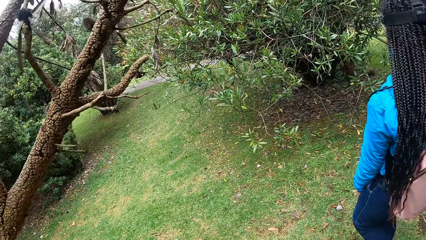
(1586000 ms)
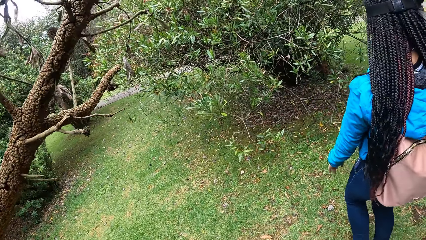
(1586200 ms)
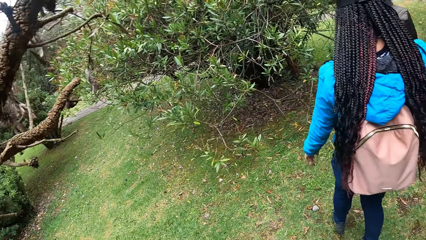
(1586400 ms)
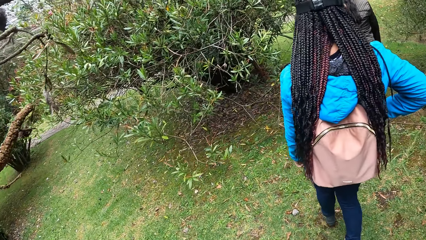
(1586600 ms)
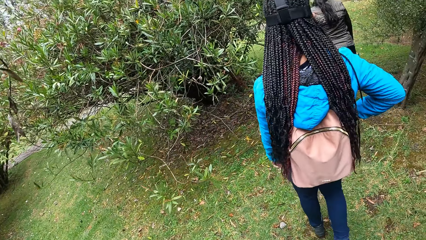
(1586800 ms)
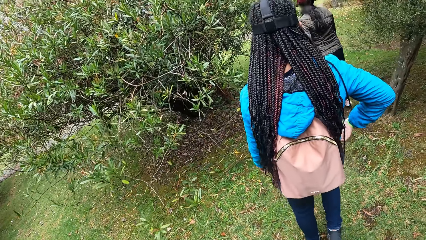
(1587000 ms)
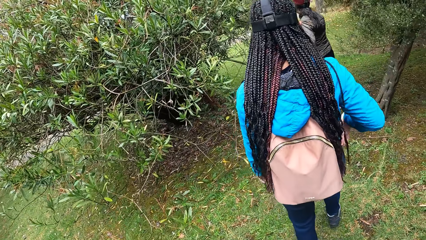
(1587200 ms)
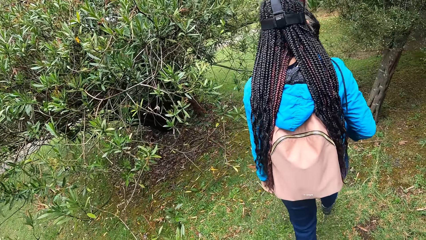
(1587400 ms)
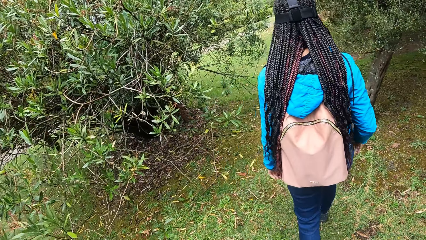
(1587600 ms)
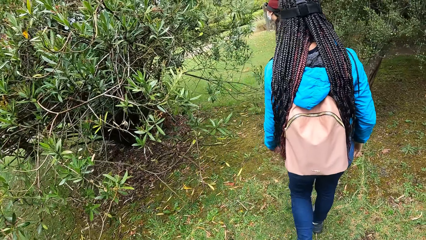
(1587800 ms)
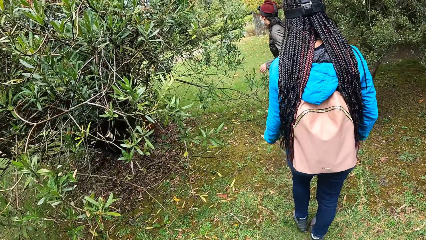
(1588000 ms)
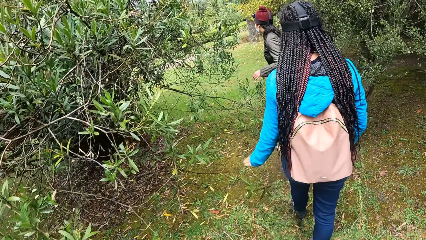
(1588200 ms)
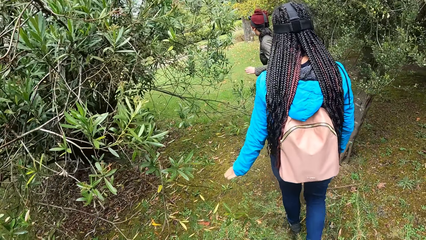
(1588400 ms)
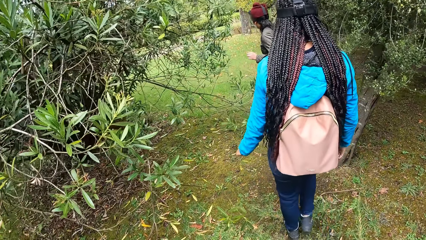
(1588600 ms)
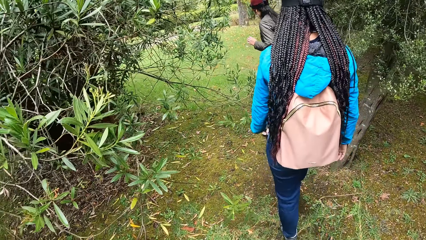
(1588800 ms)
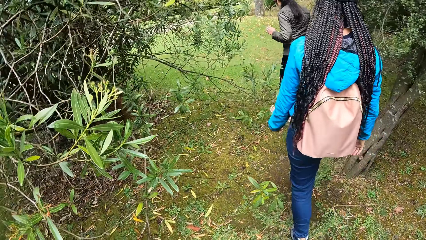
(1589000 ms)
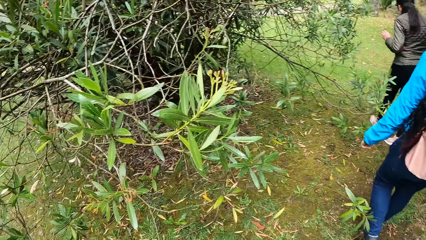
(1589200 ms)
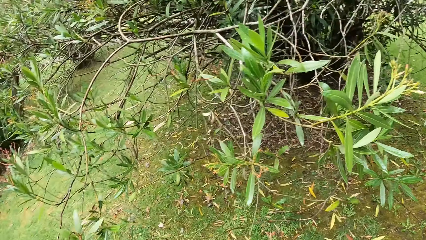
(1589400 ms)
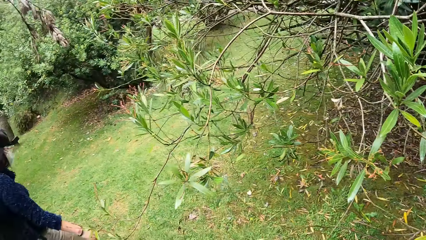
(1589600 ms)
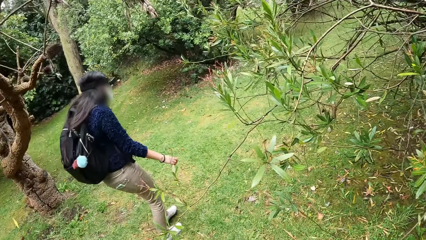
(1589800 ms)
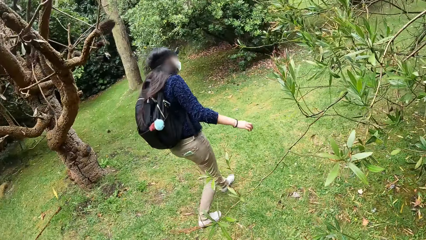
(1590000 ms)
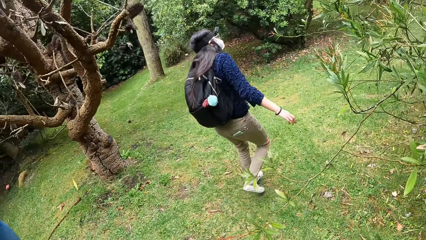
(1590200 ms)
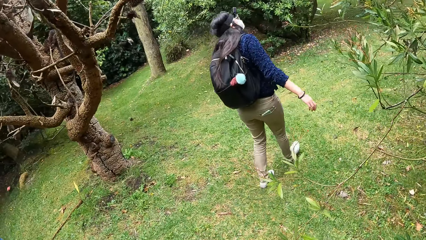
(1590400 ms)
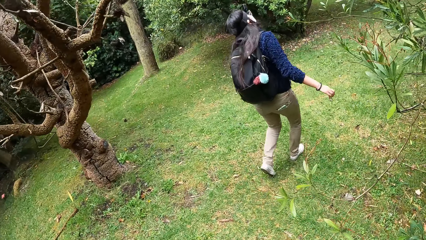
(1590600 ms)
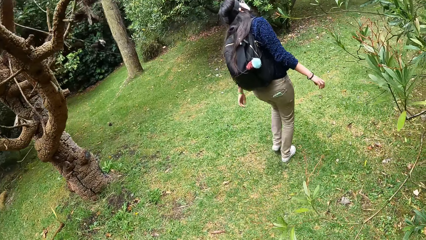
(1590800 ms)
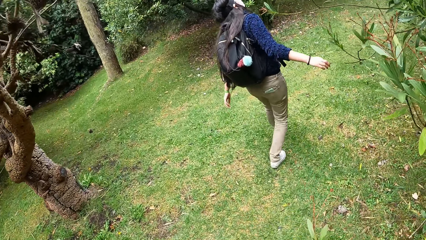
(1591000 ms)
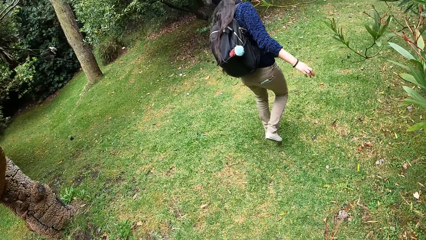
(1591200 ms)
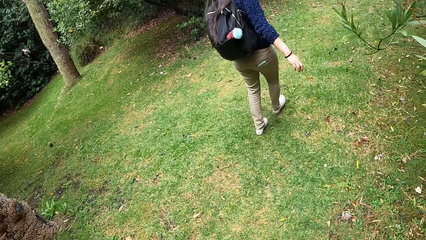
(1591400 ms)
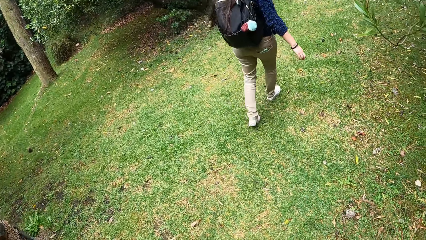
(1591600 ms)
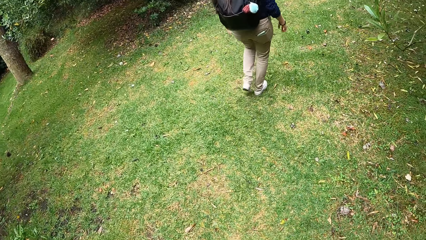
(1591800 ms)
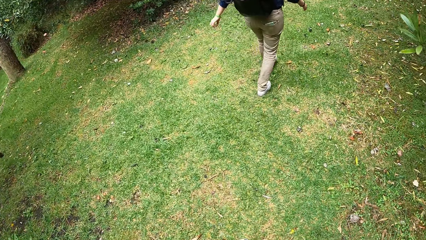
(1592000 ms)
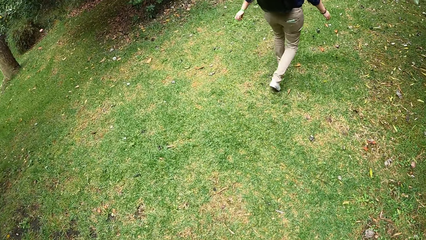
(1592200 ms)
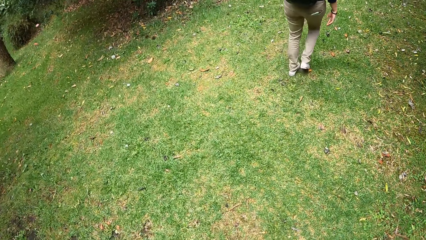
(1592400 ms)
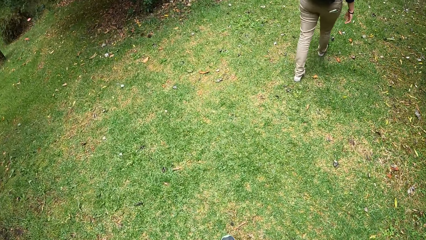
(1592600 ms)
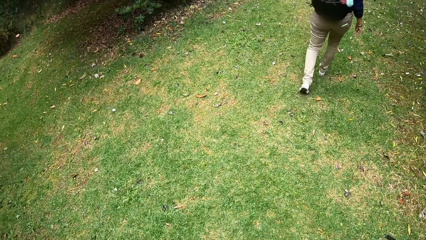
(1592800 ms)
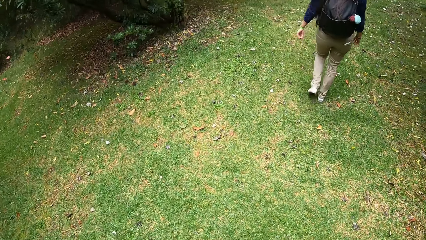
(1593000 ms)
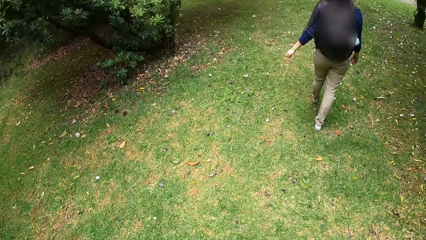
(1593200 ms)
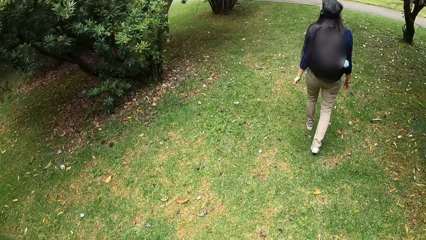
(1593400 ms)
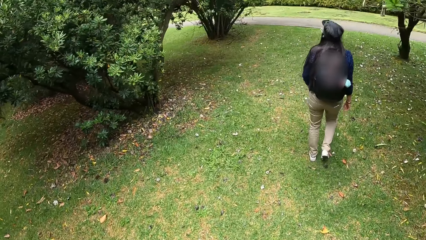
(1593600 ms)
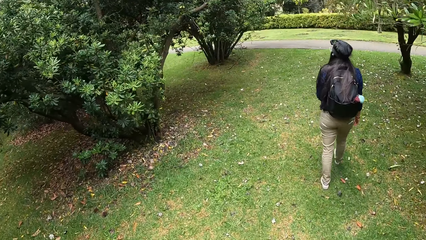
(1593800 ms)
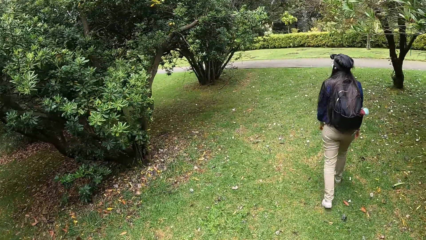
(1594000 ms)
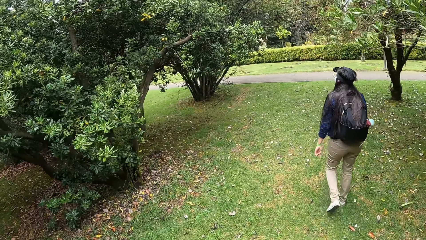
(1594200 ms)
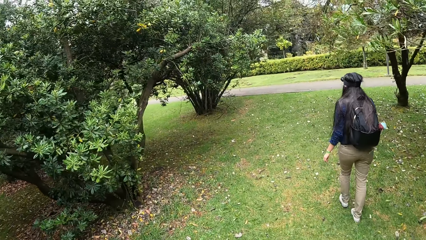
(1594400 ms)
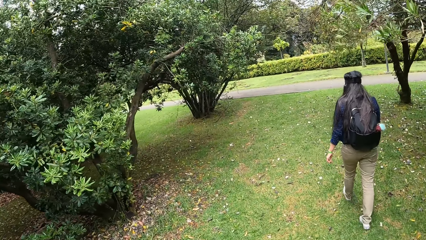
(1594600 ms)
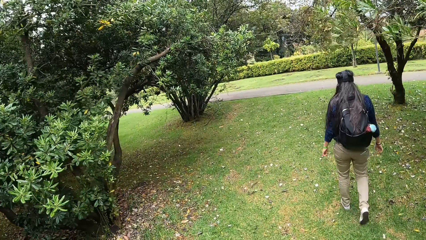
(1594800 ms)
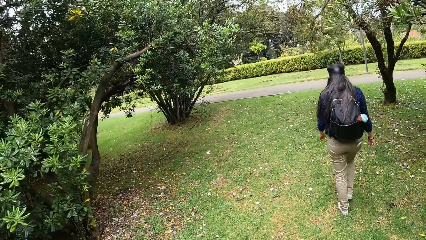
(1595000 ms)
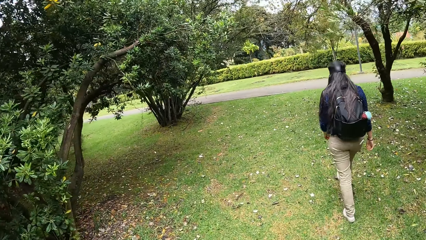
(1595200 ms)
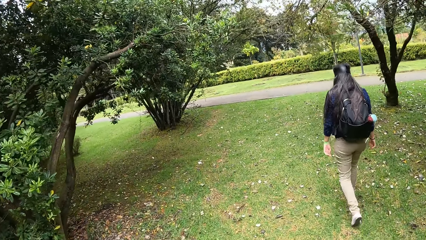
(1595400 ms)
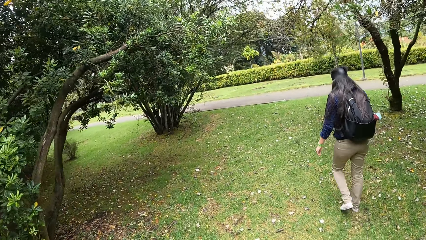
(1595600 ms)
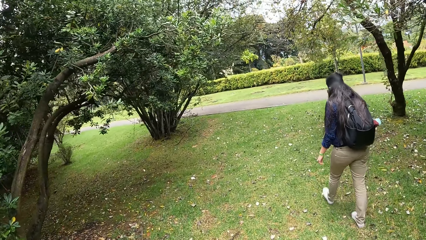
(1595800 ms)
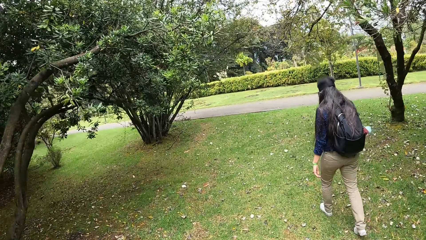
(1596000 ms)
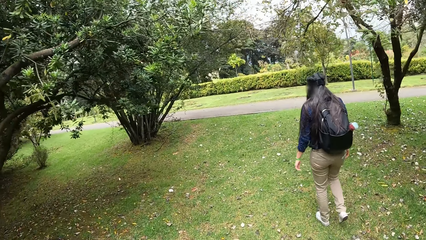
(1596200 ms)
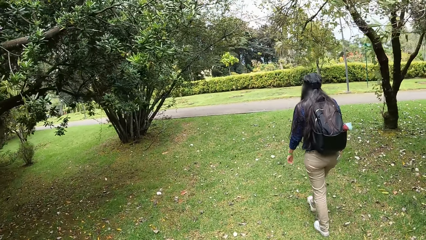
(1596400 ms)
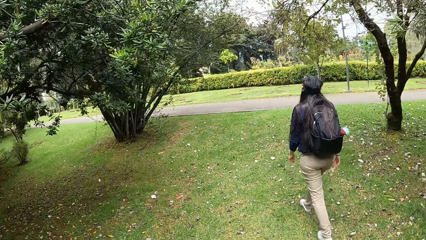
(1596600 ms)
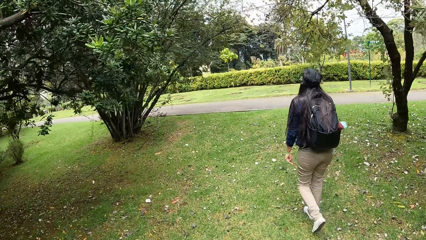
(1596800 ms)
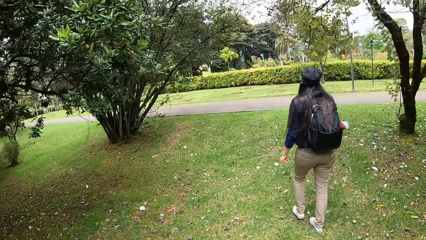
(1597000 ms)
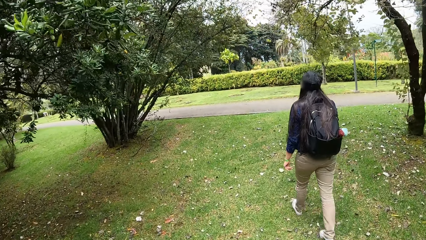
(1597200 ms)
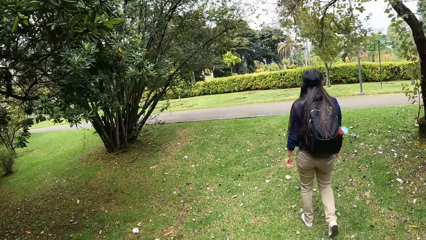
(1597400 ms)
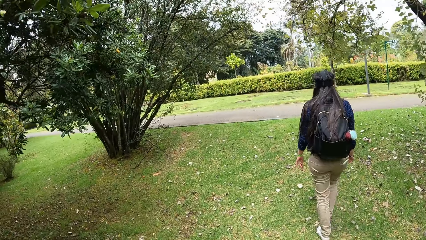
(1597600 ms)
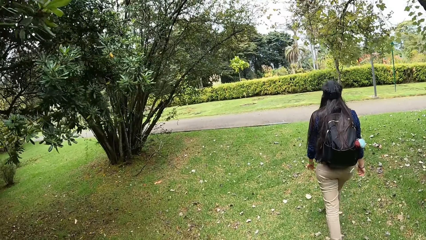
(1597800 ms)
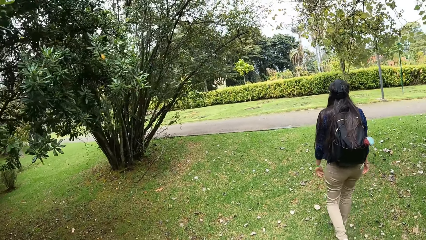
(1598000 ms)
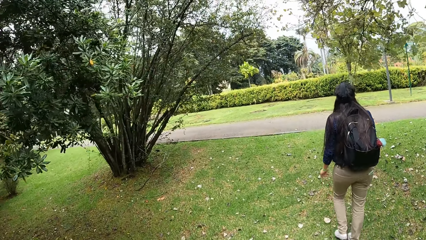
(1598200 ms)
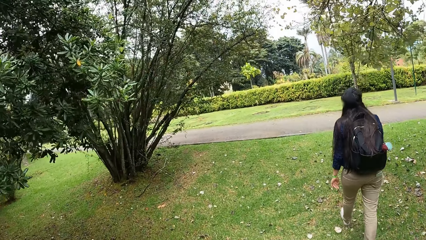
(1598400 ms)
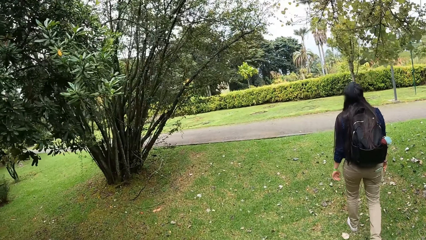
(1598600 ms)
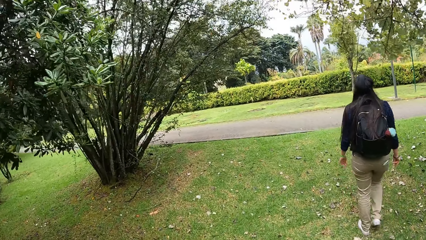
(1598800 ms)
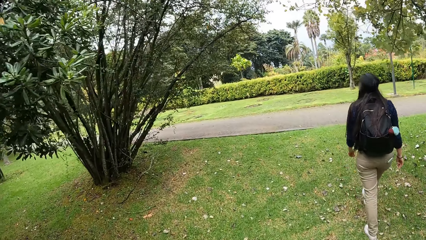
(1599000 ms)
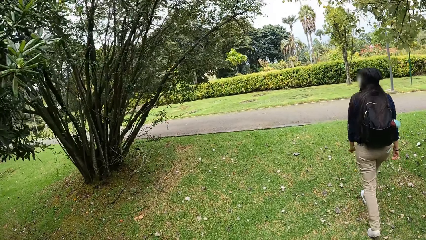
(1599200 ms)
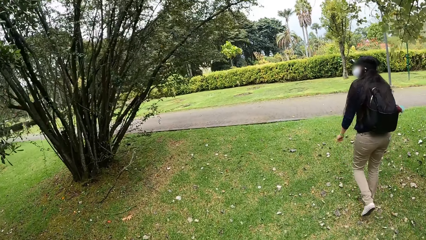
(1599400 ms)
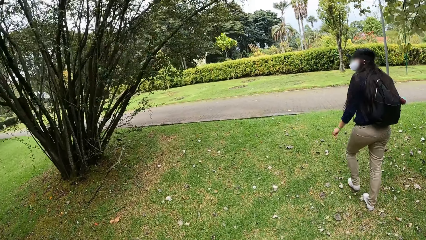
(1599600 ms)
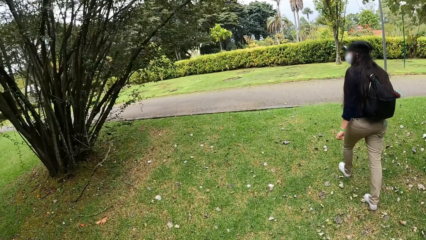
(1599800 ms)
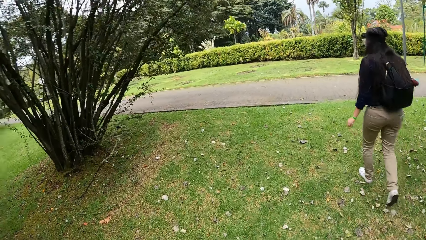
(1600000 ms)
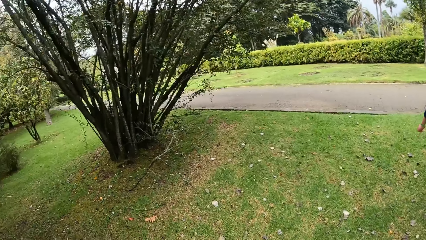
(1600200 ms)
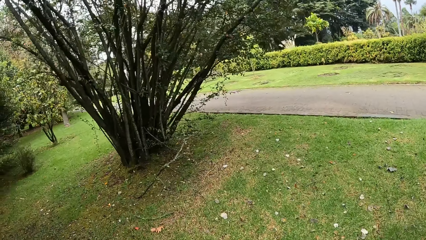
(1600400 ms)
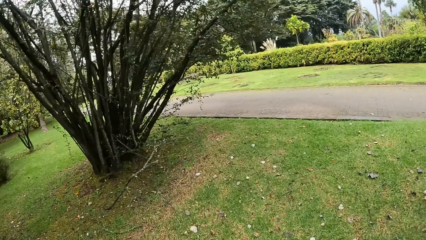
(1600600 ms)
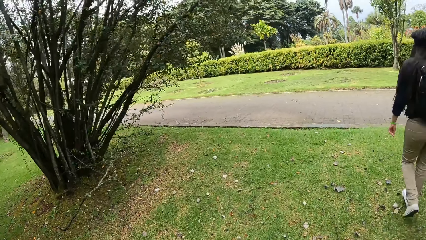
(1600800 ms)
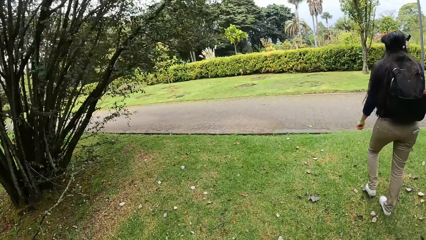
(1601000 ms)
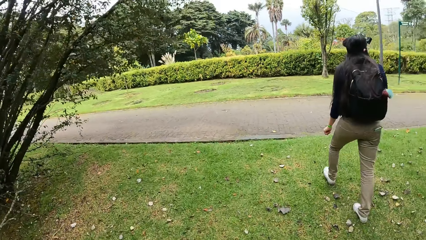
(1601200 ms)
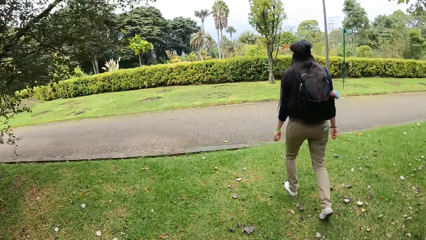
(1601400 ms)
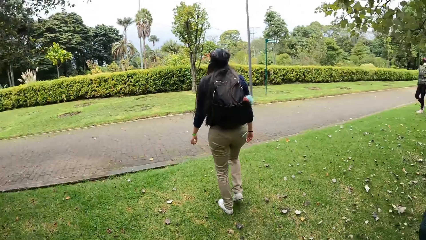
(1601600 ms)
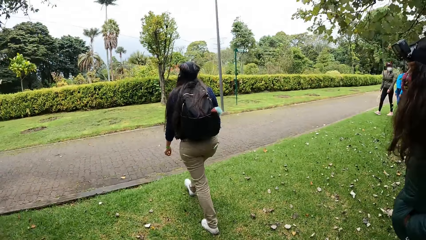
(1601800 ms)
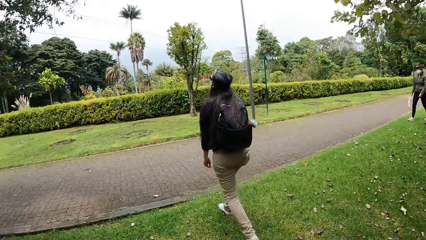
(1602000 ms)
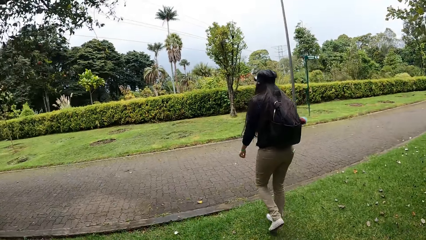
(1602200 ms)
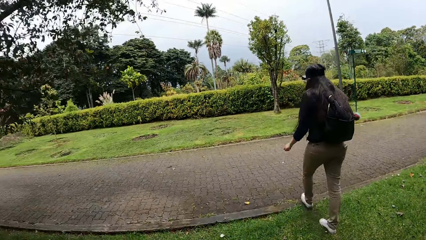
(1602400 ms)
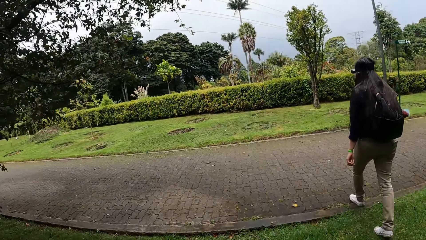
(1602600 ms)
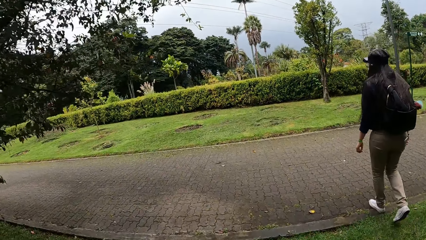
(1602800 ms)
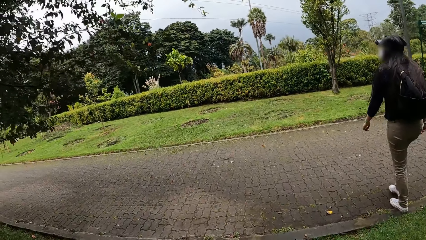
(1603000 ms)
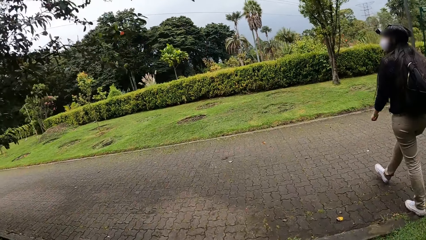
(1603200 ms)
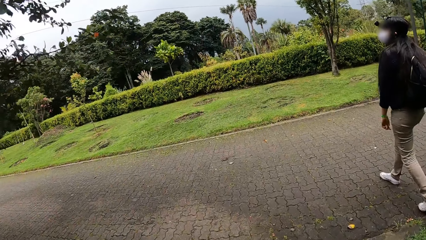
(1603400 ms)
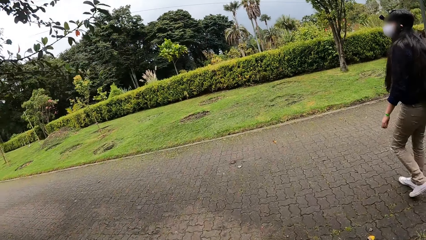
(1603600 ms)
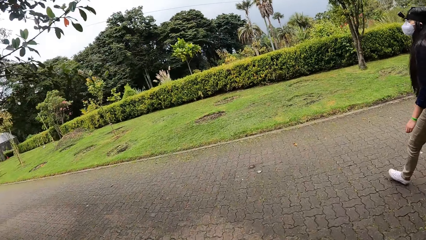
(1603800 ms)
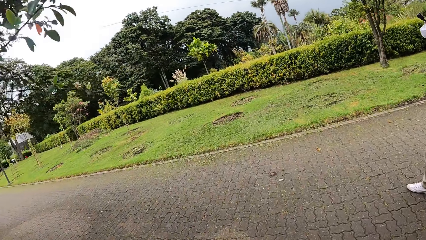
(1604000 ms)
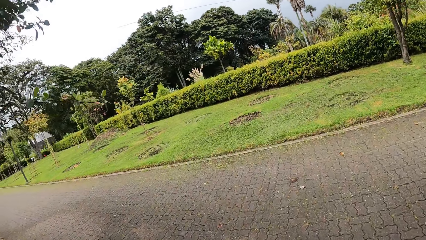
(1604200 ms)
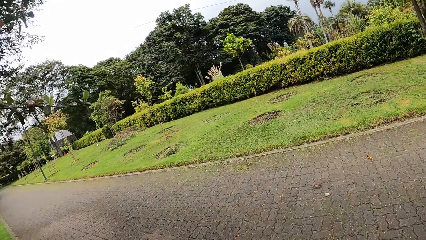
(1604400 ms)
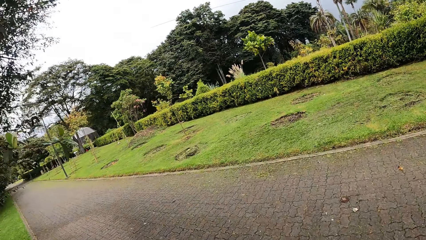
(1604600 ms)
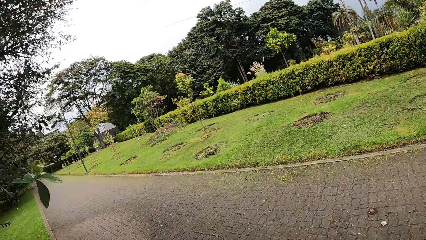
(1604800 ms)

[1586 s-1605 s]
A woman sways a hand. The camera wearer walks on the grass. The woman walks on the grass. The camera wearer turns around. Another woman walks on the grass. The camera wearer walks on the grass in the park. A third woman walks on the grass. The second woman walks on the road.
